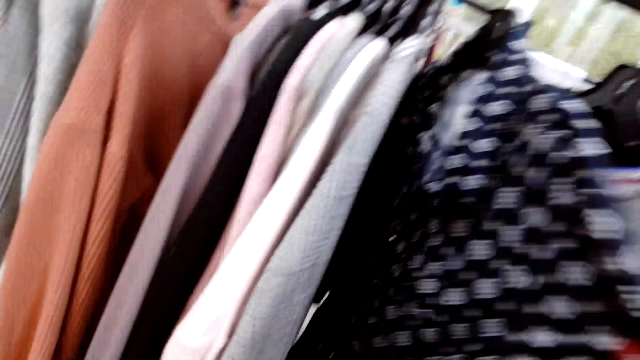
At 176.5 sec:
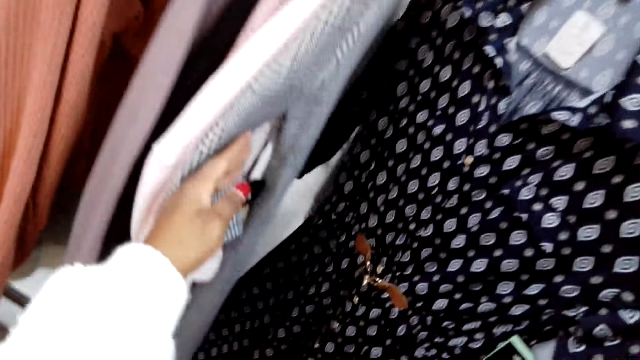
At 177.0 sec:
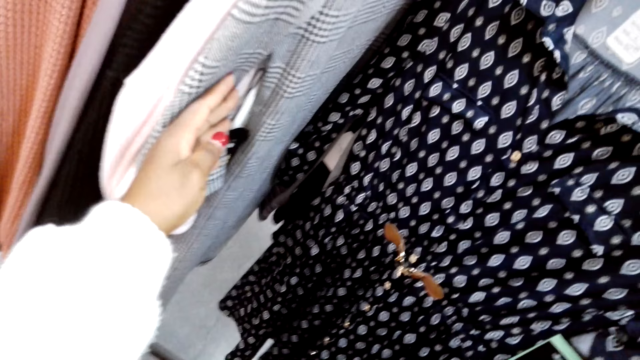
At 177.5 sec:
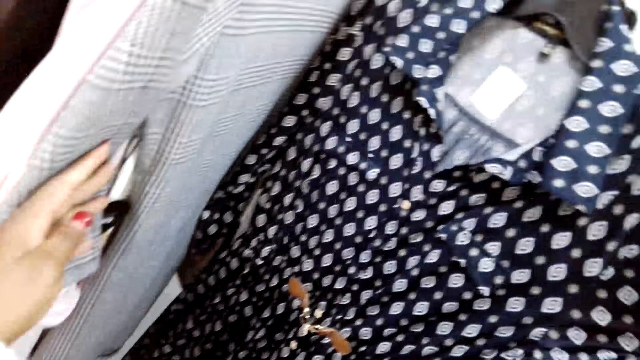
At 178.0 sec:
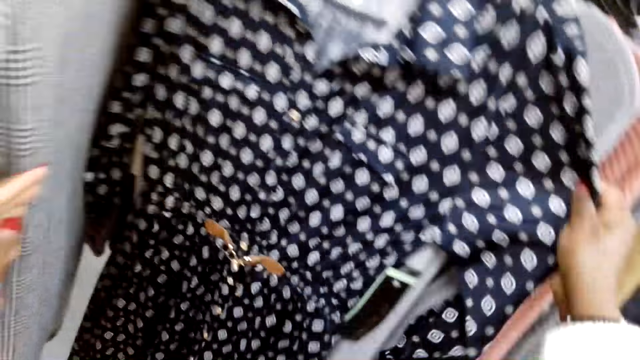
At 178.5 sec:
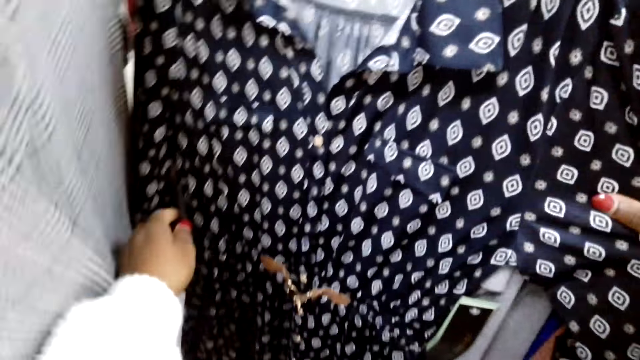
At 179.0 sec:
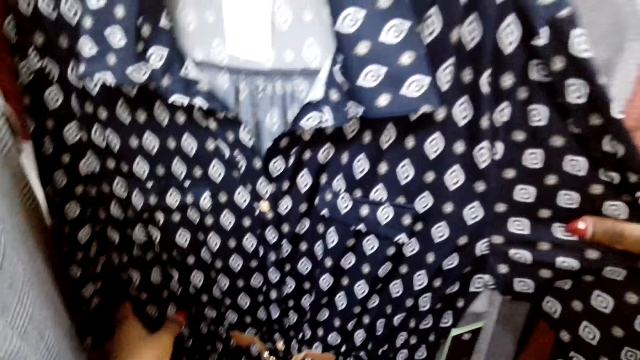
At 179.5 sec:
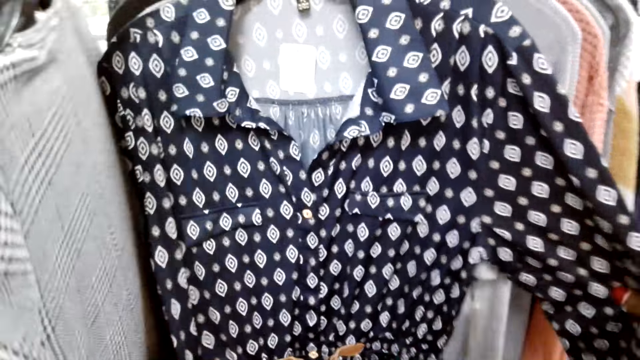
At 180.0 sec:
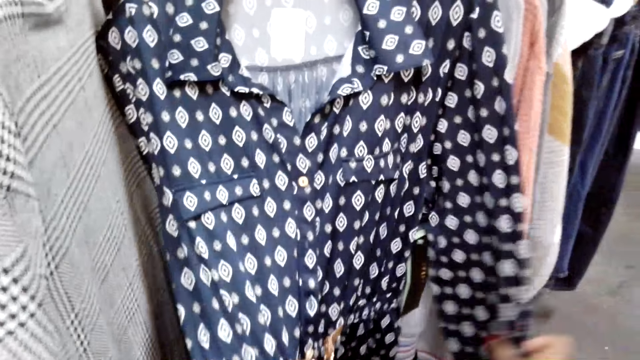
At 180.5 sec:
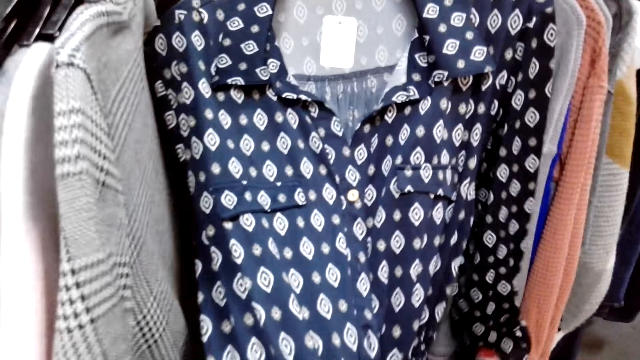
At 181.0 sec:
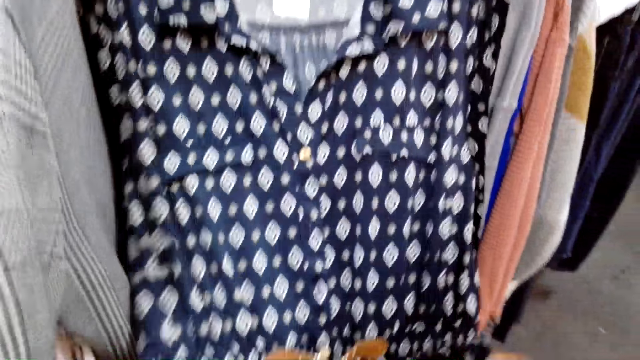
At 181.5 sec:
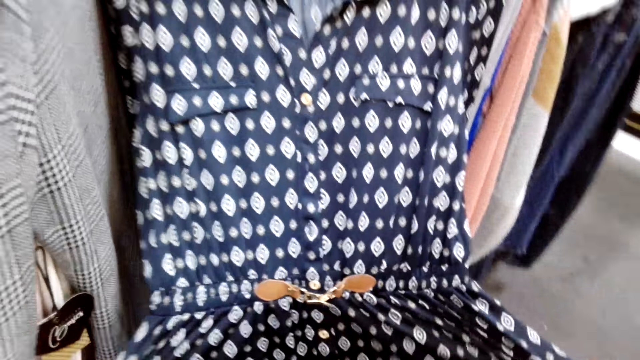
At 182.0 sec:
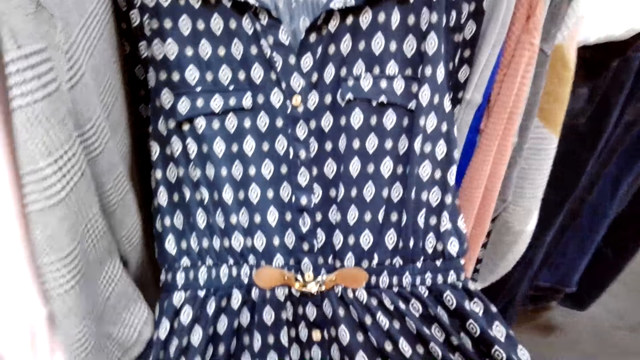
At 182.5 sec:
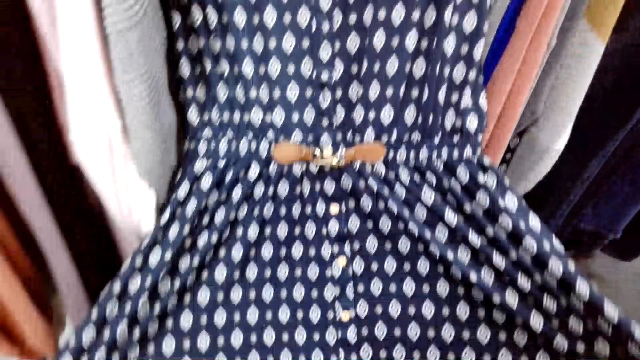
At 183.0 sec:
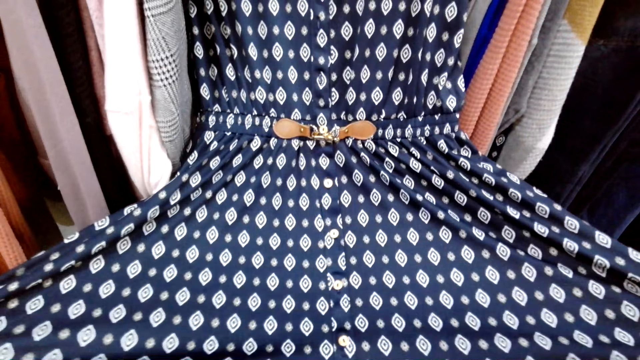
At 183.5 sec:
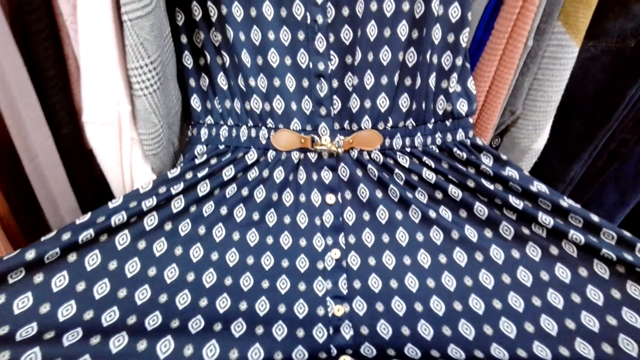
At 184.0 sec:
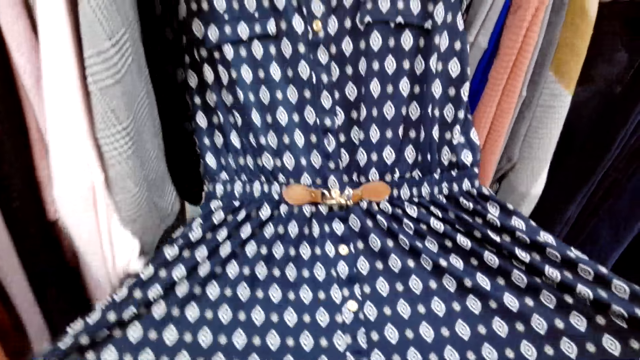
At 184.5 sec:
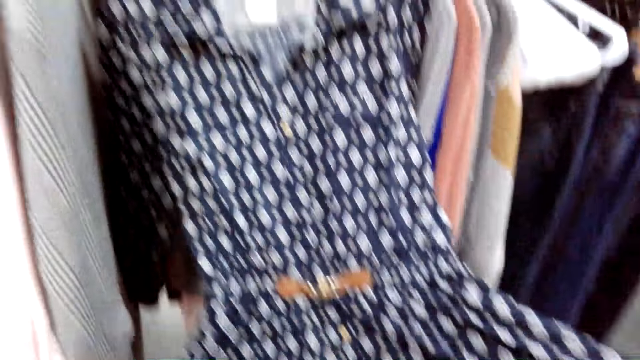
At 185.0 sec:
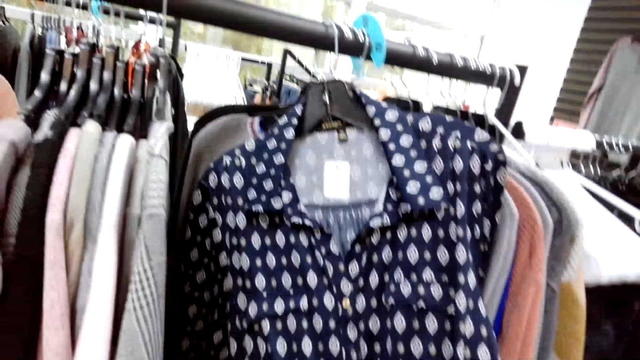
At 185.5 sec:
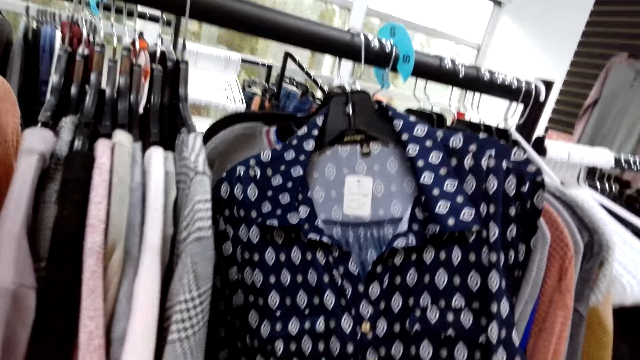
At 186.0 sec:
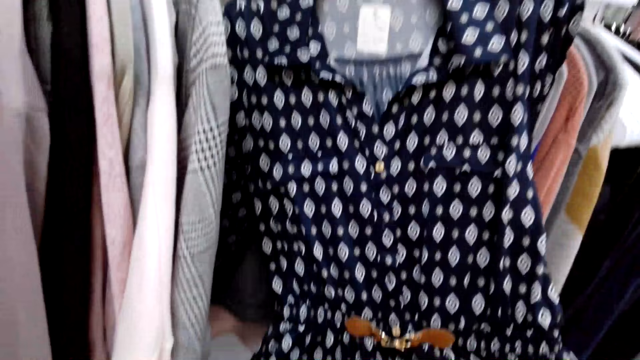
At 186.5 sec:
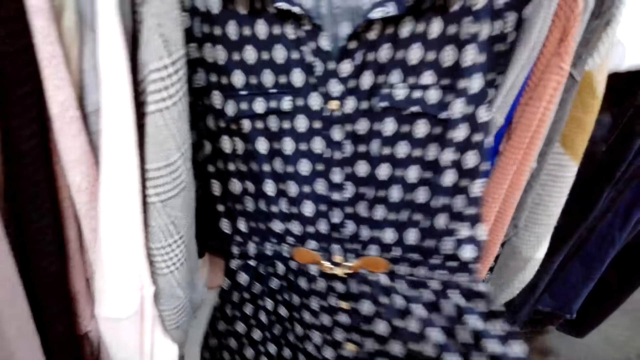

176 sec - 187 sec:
The camera wearer checks a dress on a hanger. They straighten the dress. They stretch the cloth.

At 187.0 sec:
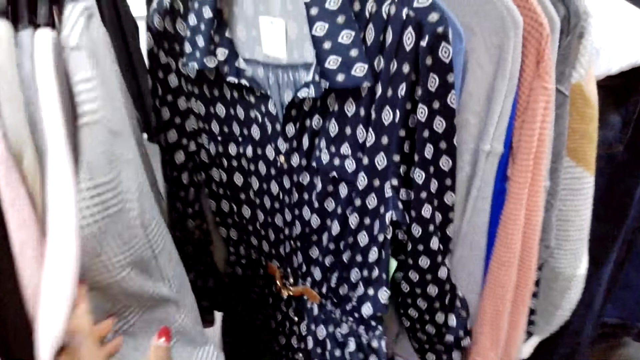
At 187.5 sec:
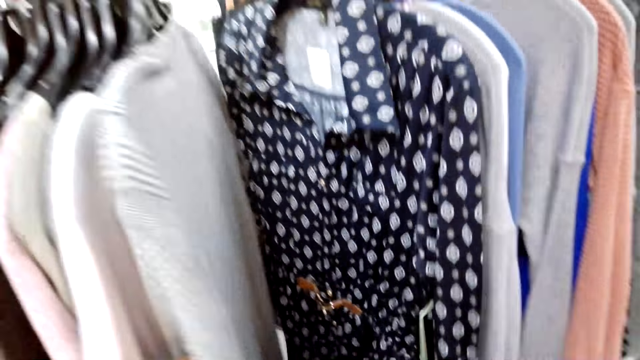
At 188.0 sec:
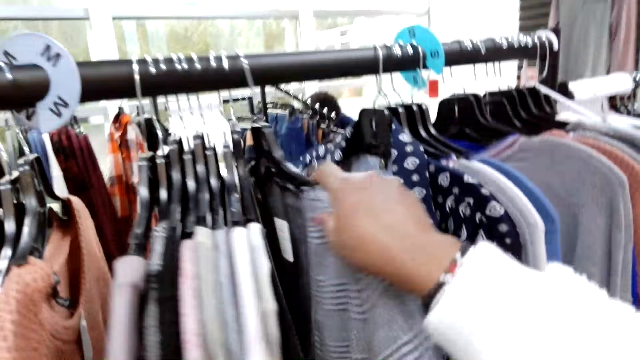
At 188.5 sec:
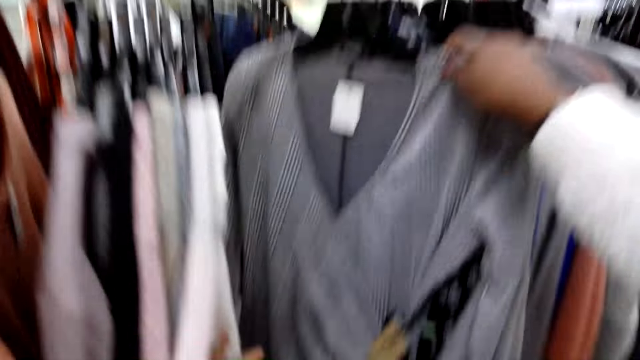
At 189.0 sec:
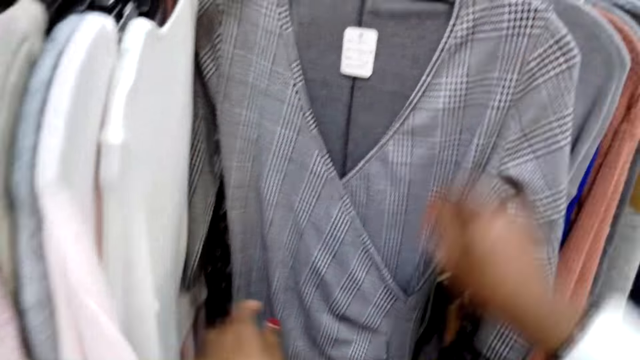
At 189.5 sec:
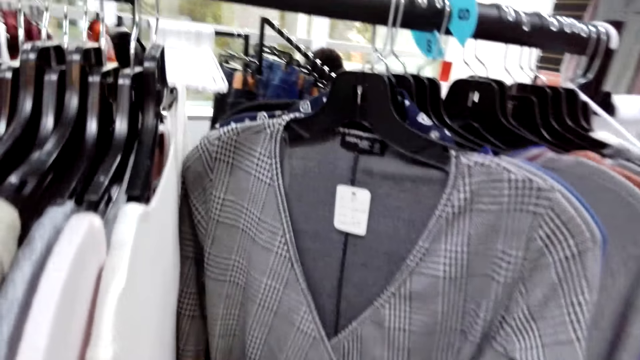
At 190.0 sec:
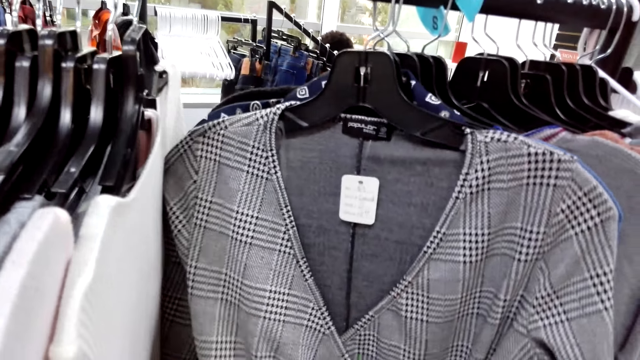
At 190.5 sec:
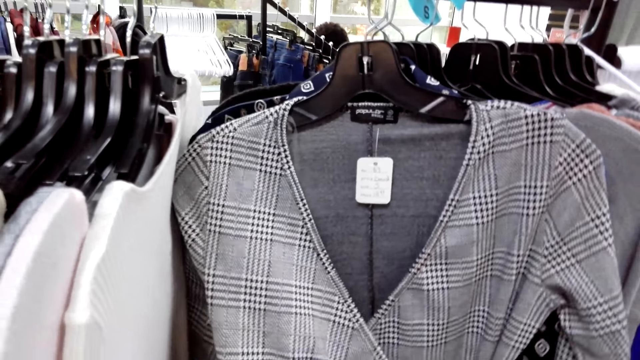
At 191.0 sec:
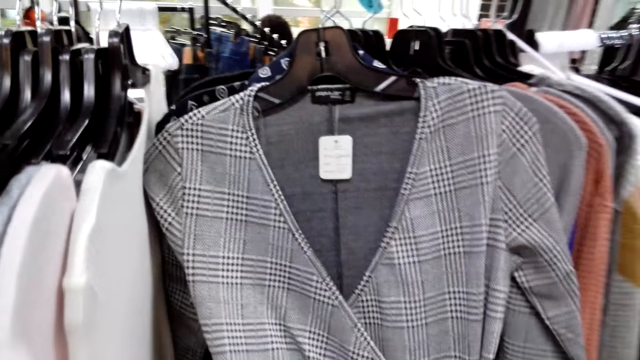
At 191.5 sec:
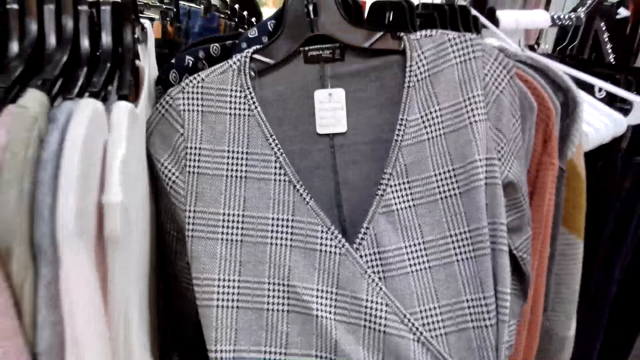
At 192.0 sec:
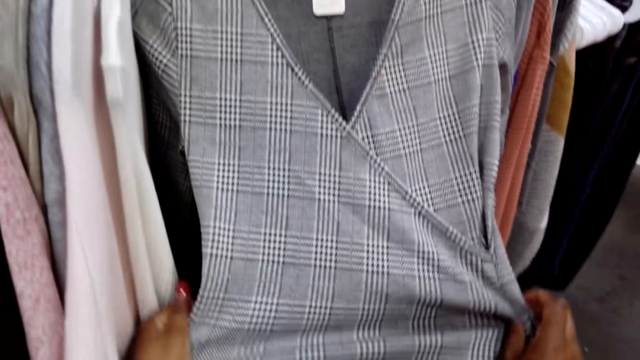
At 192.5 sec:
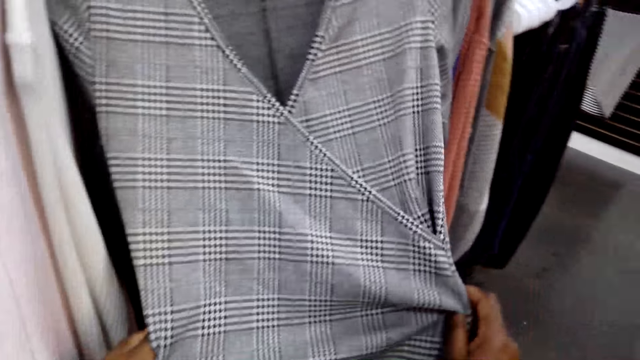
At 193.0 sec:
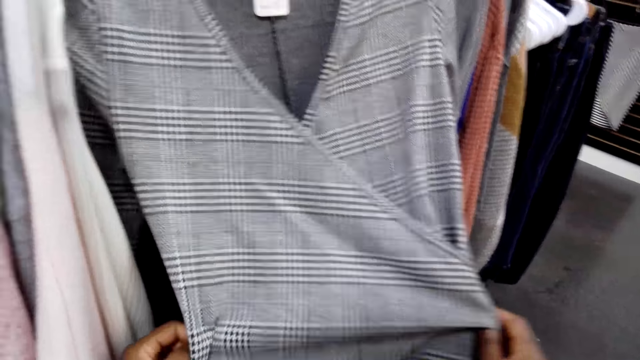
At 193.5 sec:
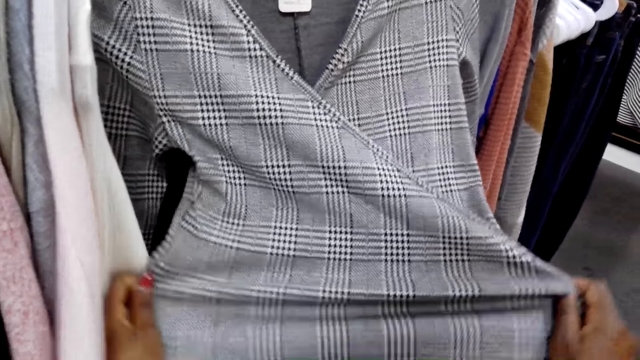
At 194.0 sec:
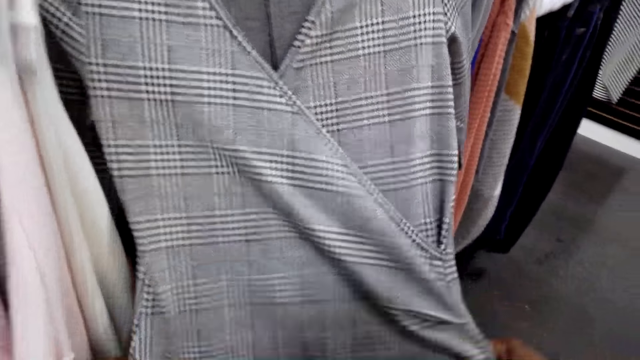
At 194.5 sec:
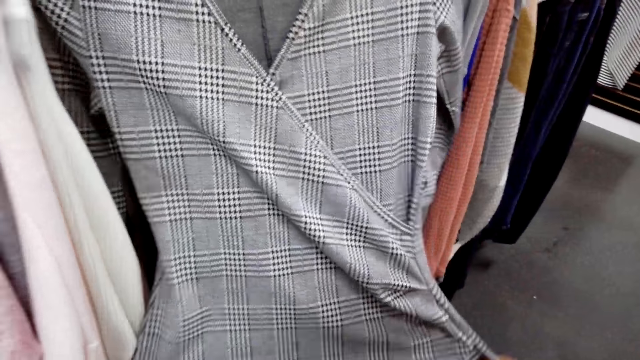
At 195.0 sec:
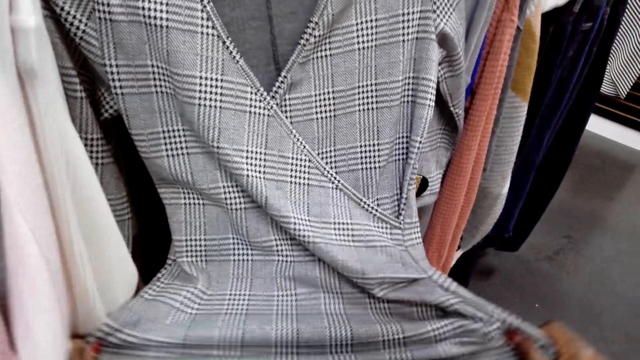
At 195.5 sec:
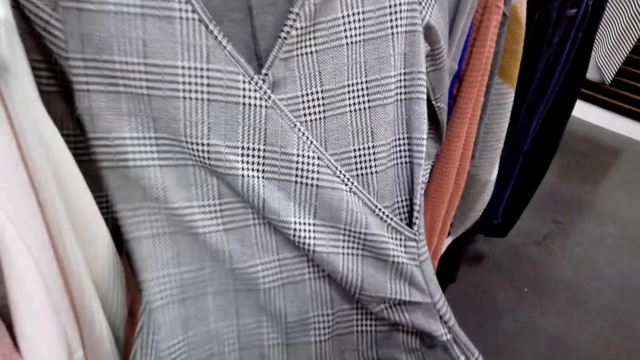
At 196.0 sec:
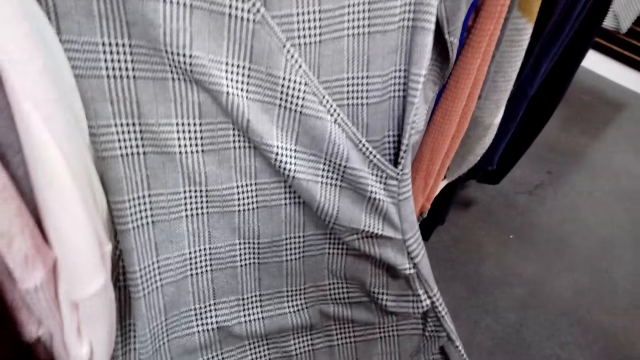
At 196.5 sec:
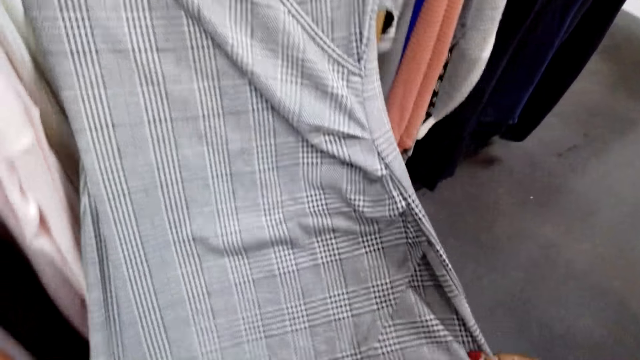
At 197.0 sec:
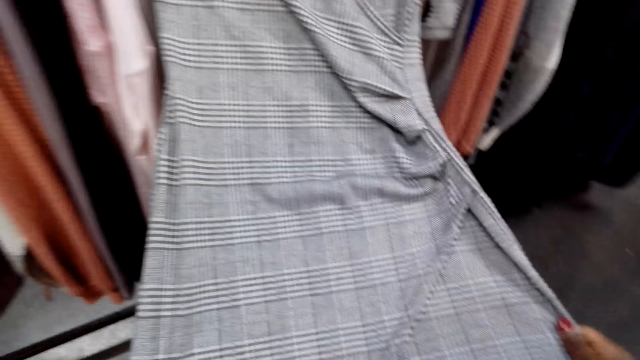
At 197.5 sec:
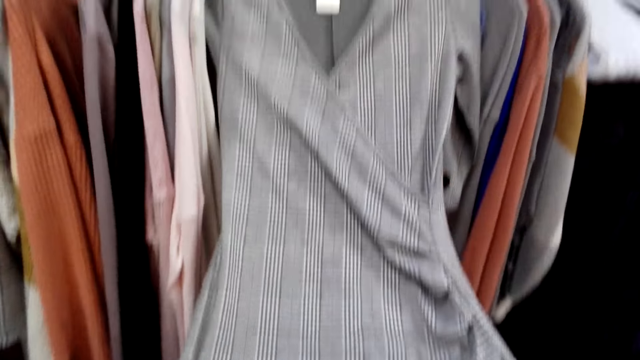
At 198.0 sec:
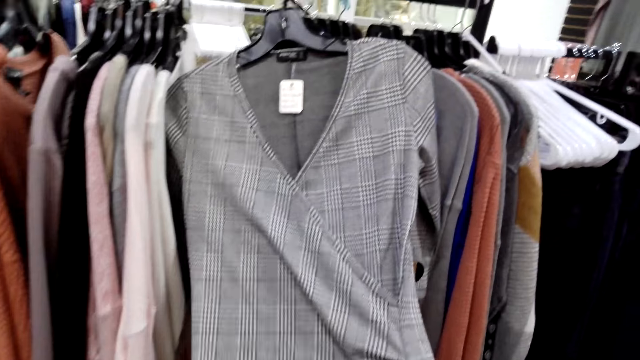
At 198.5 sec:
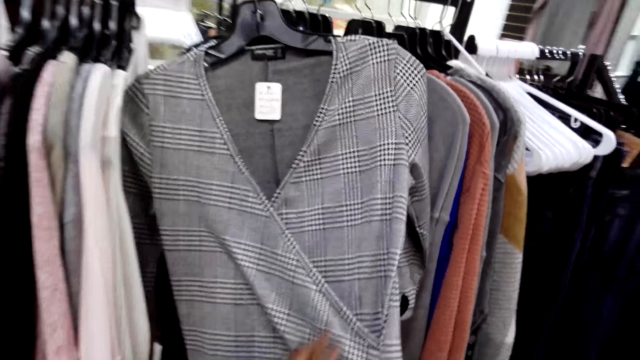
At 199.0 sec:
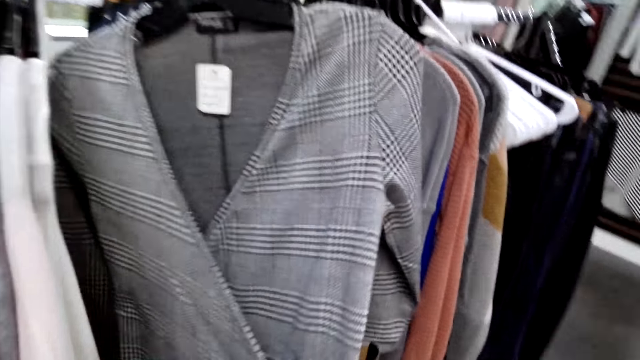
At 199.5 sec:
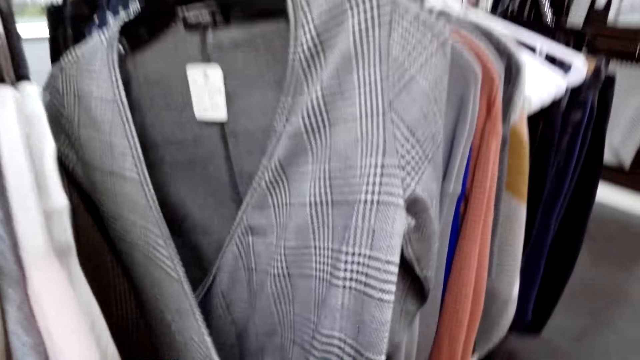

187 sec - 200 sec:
The camera wearer checks a dress on a hanger. They straighten the dress.
